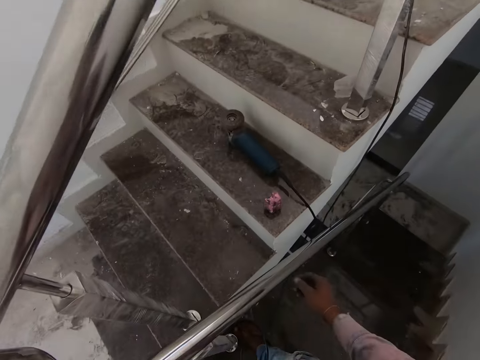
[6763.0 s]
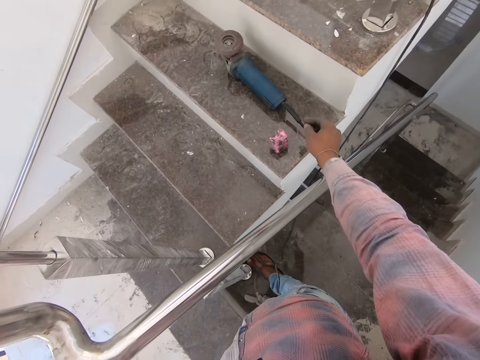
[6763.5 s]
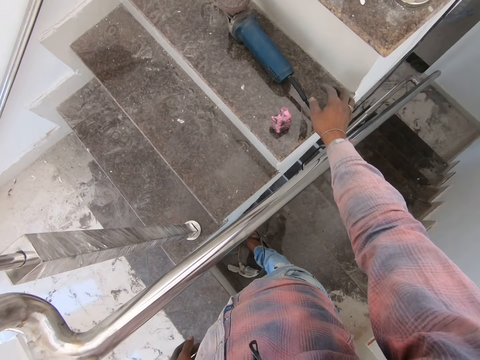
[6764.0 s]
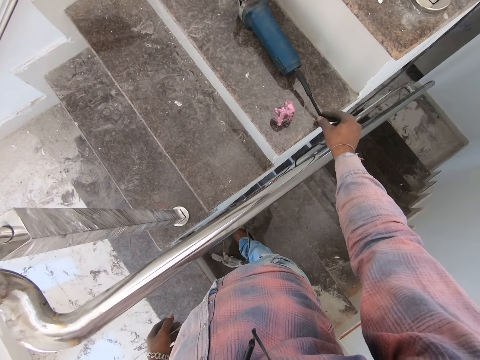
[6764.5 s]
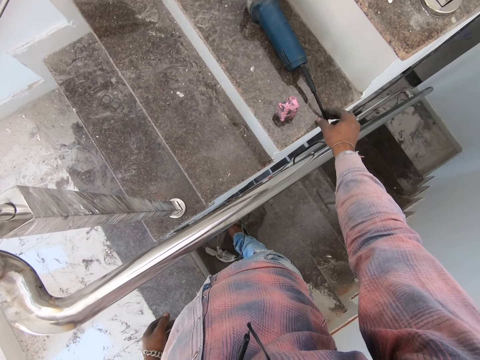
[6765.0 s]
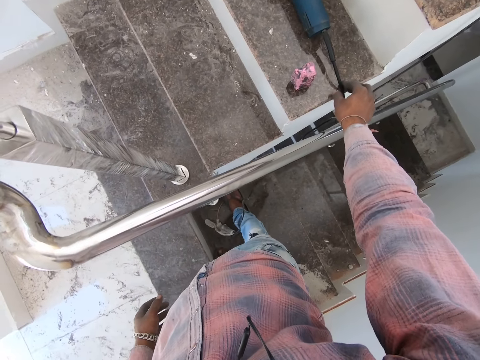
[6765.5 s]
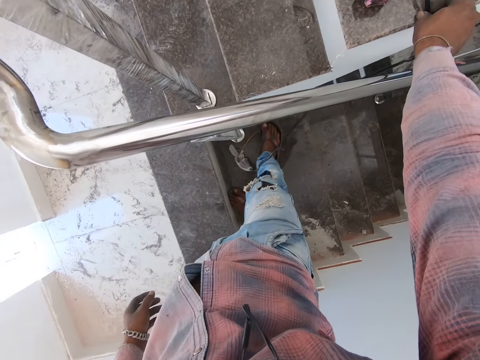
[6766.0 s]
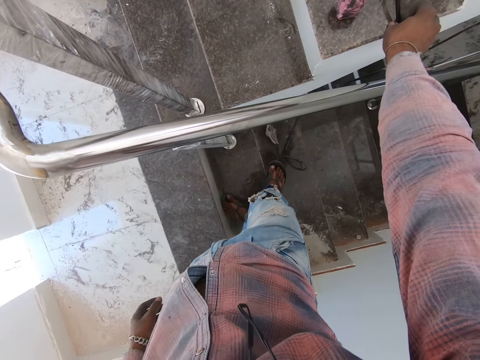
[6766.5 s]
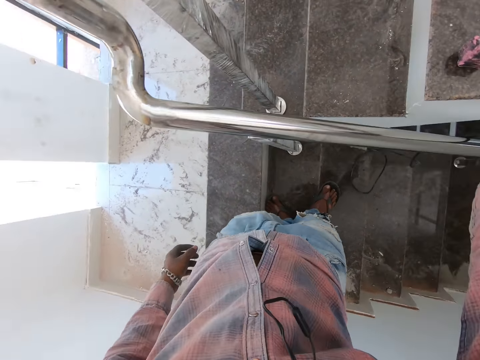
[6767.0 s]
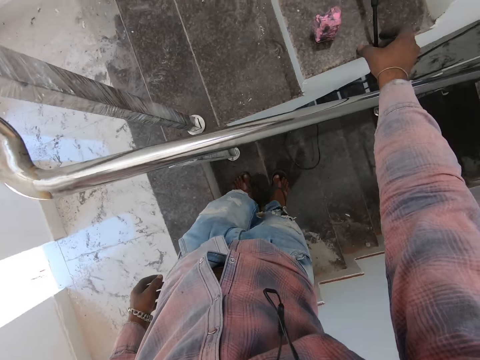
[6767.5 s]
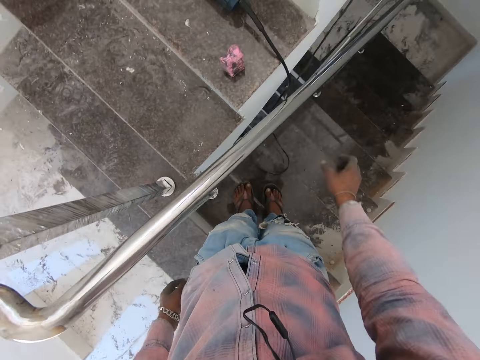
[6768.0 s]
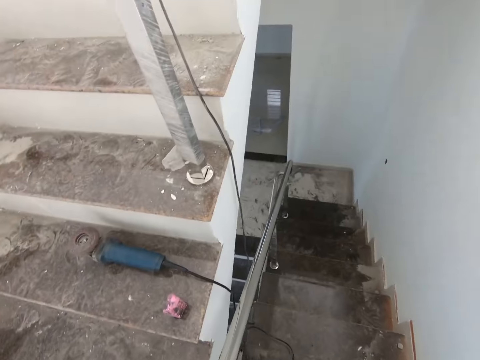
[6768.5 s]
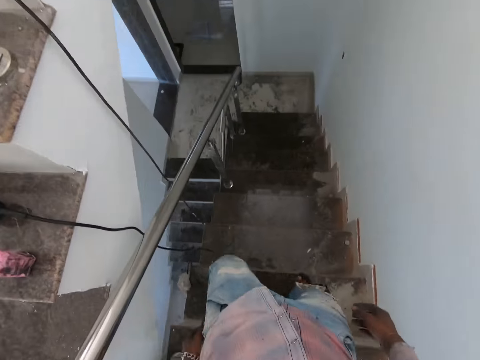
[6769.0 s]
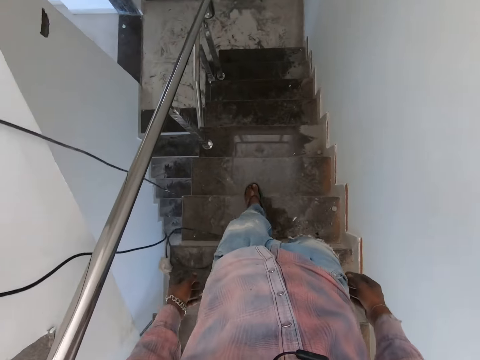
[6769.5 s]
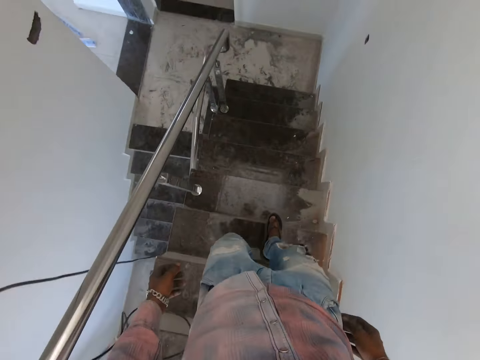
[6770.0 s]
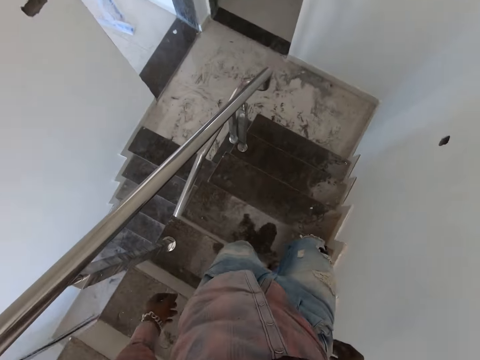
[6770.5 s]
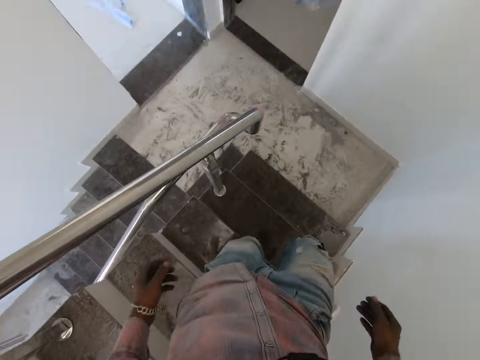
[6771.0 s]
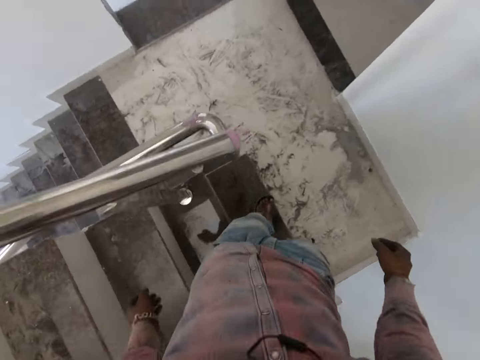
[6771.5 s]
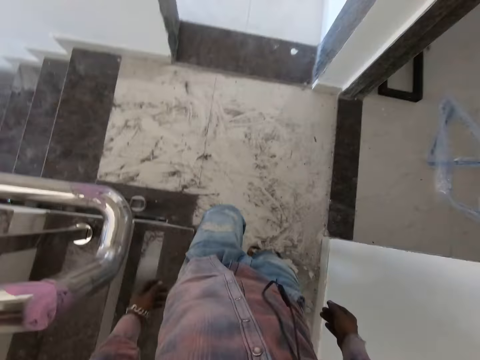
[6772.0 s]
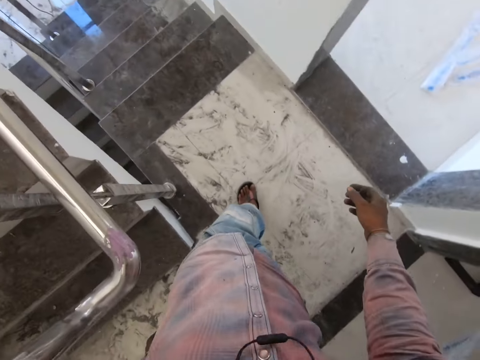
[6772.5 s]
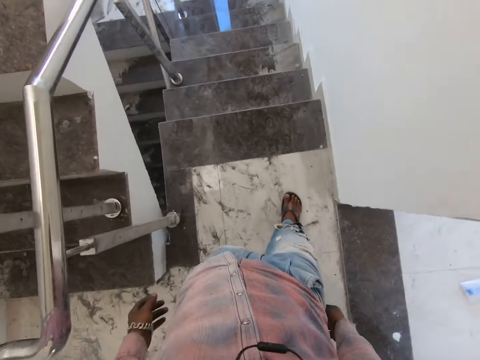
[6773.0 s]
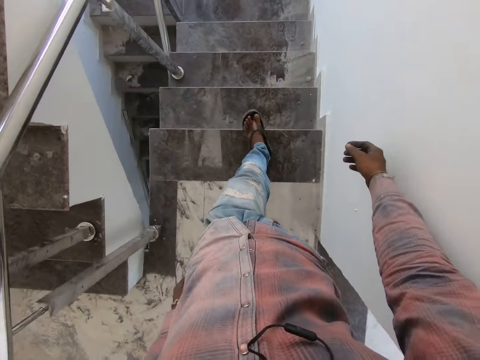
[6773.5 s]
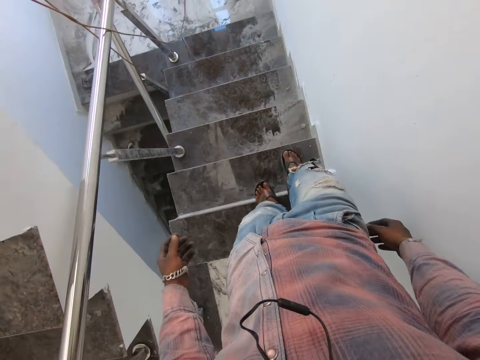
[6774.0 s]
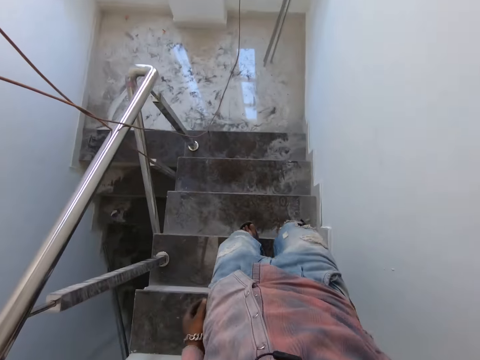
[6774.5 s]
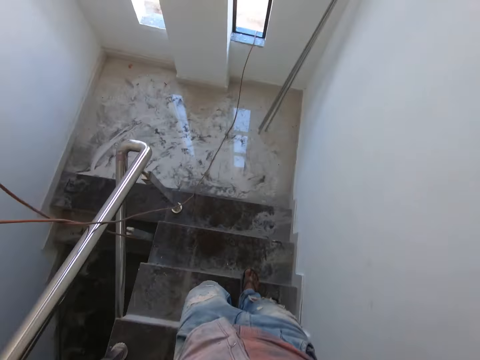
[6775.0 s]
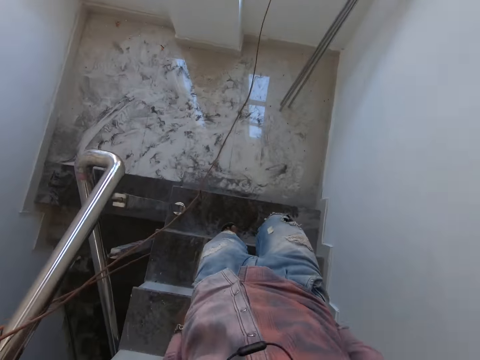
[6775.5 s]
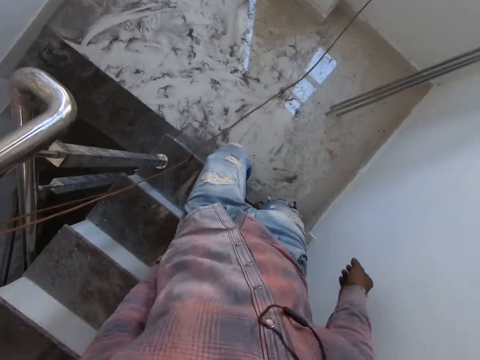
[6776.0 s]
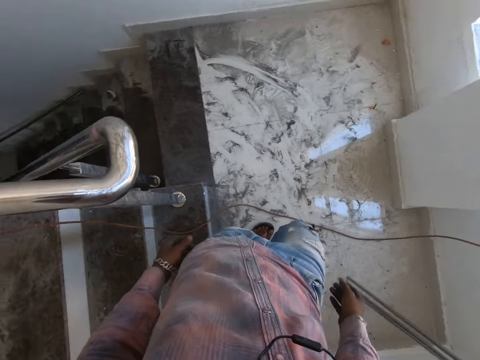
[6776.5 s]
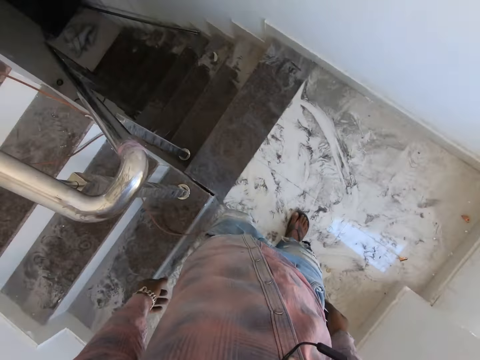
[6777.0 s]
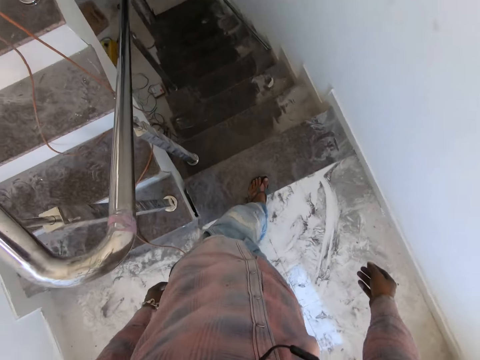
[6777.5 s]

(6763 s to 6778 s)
The camera wearer touches the cable. They hold onto the machine. They descend on the stairs.

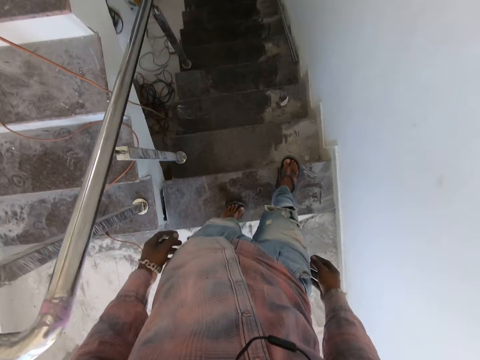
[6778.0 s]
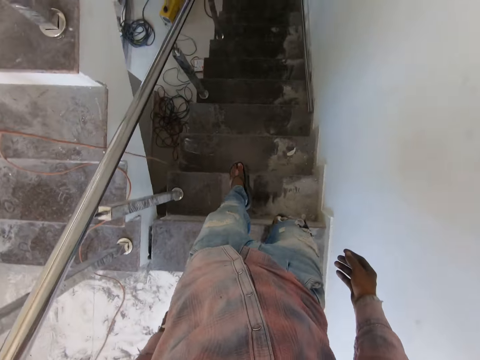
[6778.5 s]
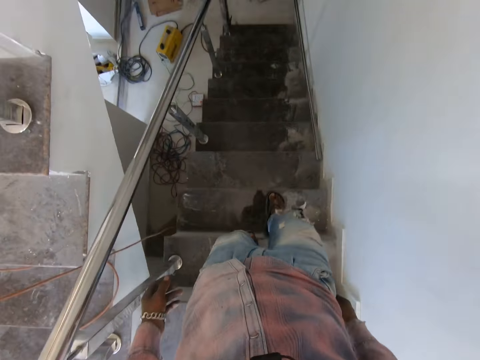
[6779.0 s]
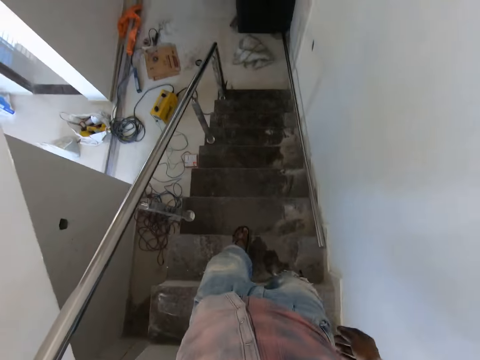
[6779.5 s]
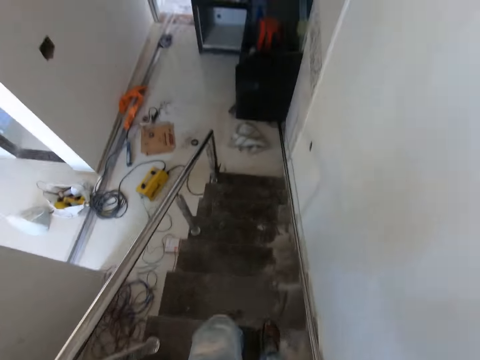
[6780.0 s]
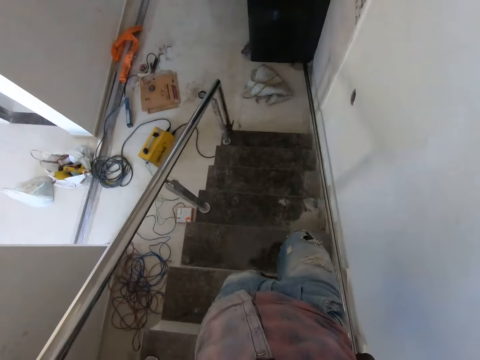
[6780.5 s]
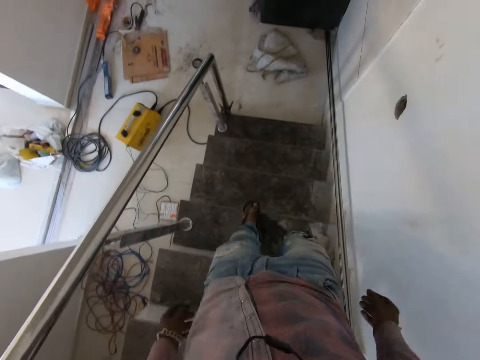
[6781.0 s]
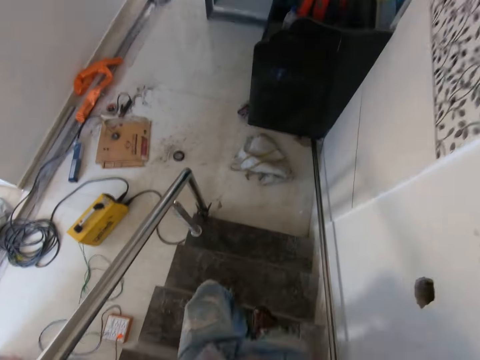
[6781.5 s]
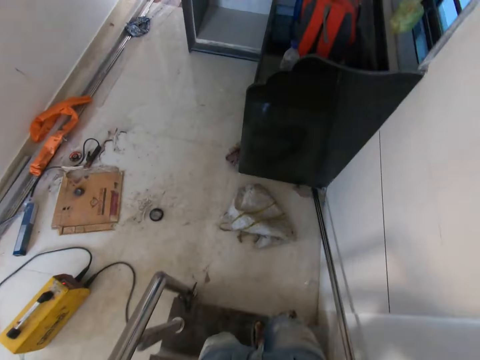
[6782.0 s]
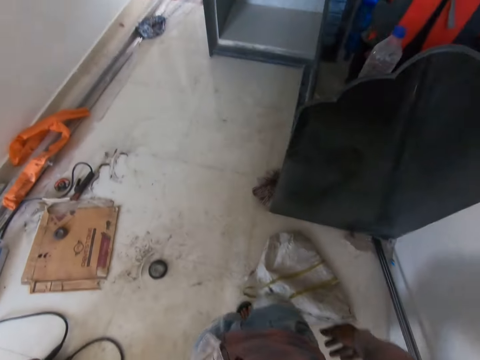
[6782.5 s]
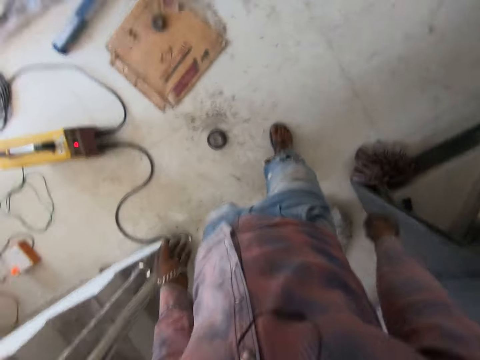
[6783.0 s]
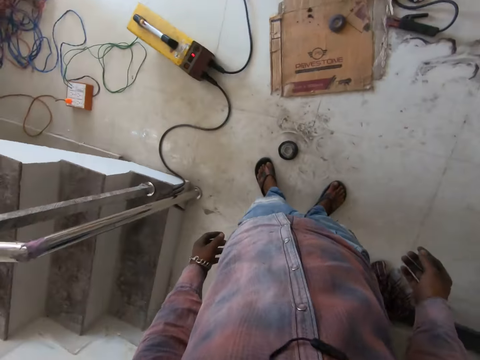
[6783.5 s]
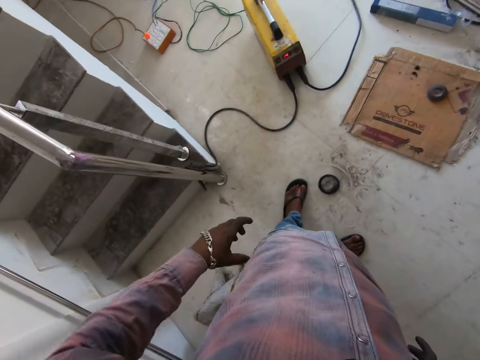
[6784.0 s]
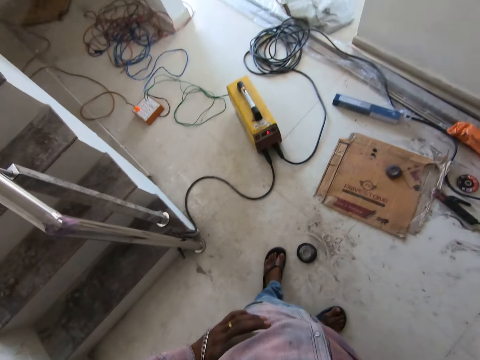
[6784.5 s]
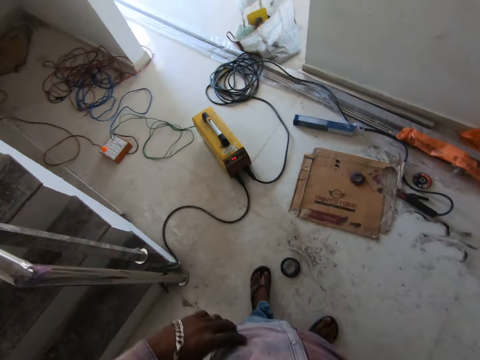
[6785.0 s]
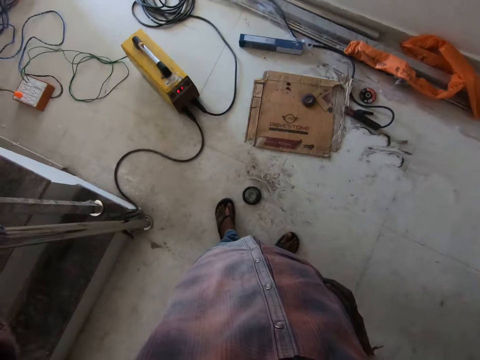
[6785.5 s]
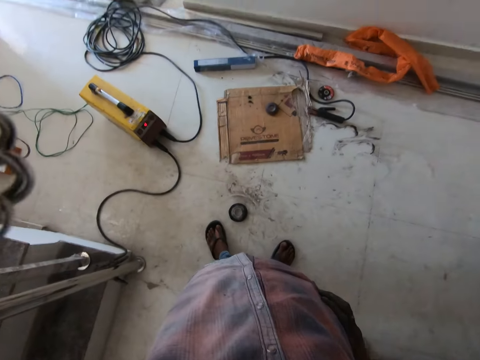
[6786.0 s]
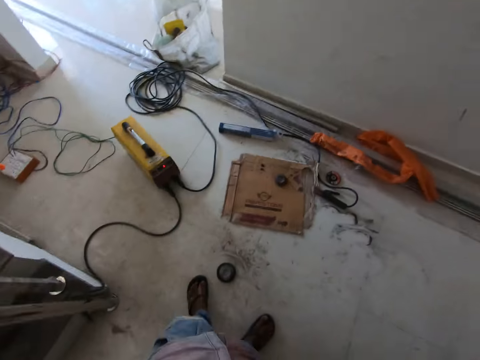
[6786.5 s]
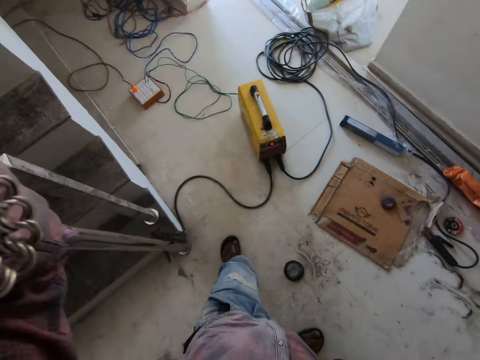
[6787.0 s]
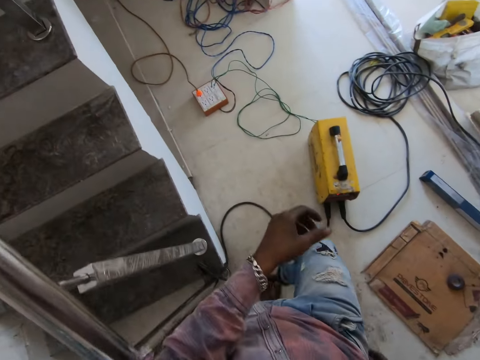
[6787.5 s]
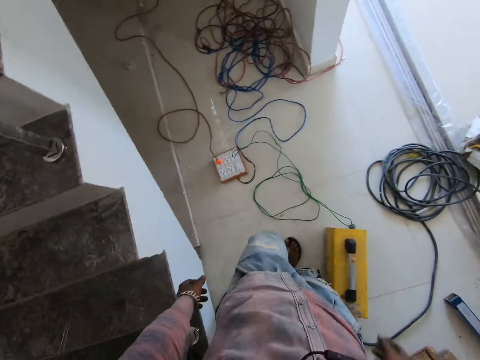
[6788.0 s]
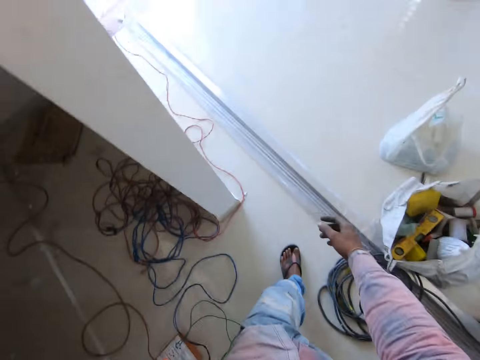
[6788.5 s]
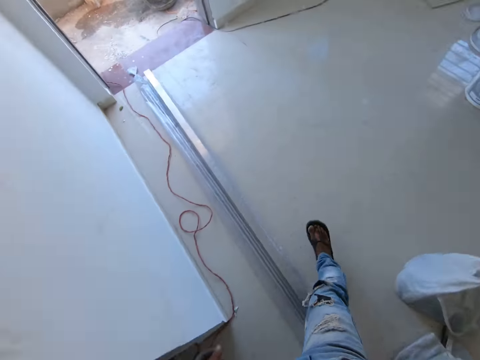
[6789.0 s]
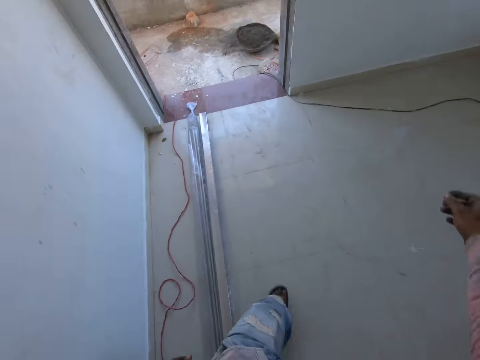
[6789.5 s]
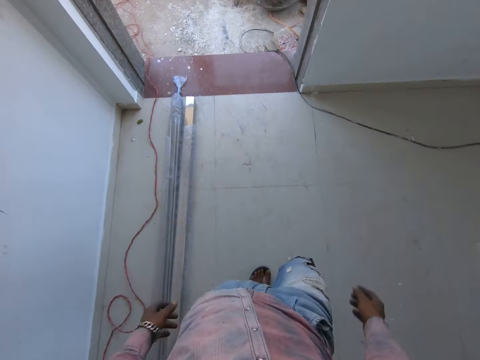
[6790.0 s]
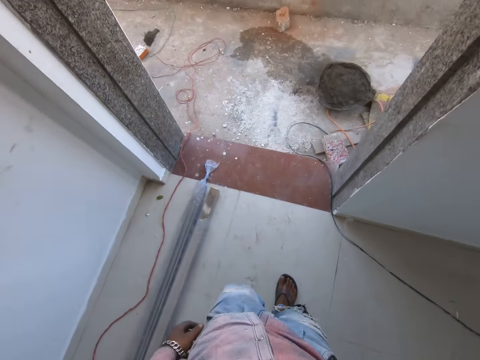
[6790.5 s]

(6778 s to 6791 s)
The camera wearer touches the camera. They walk around.
